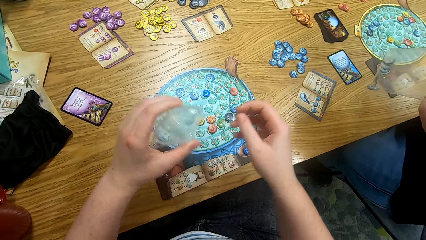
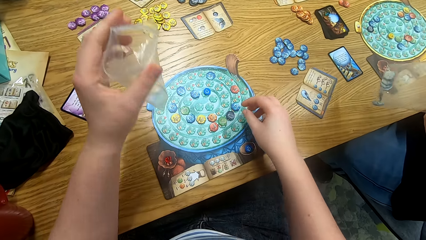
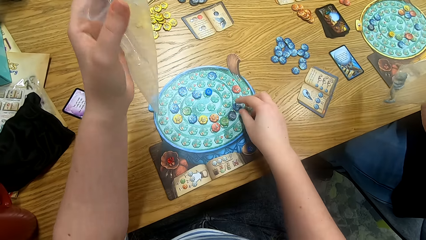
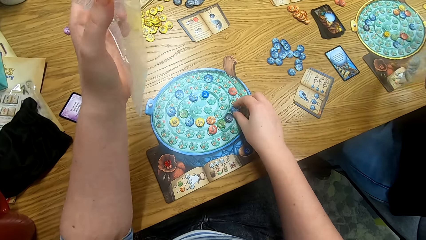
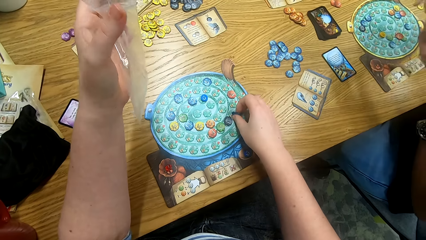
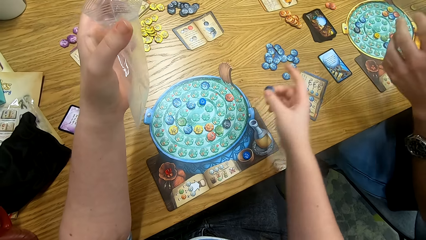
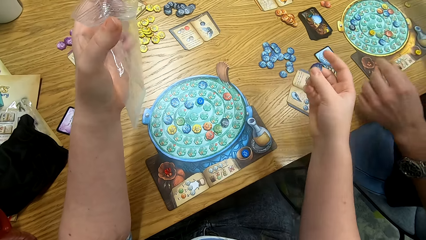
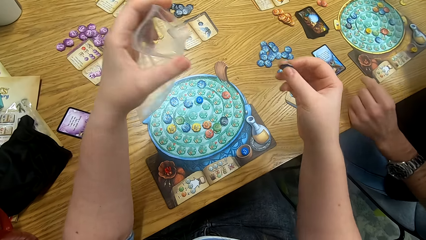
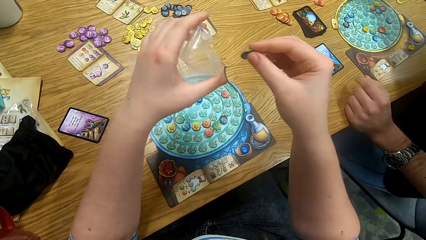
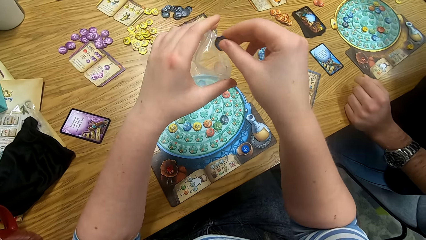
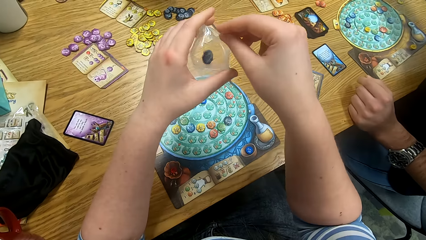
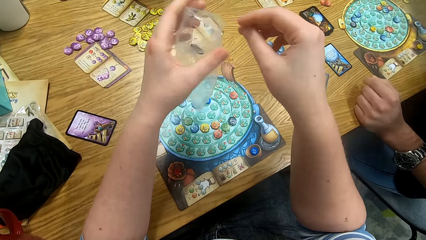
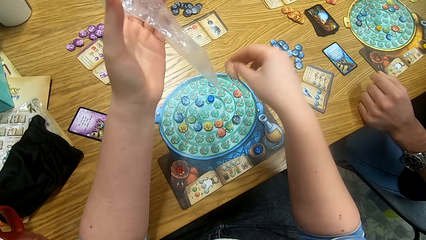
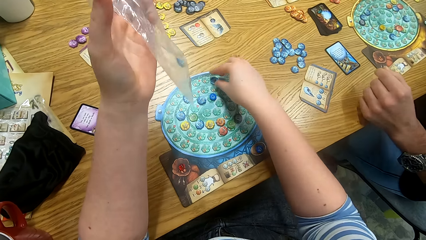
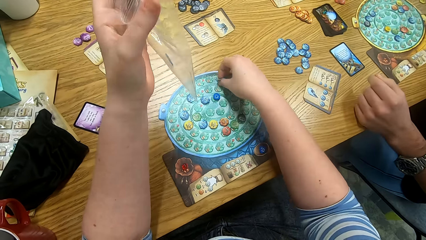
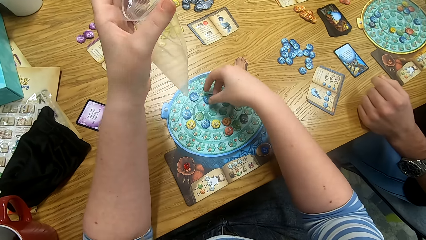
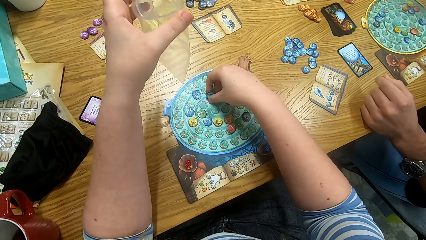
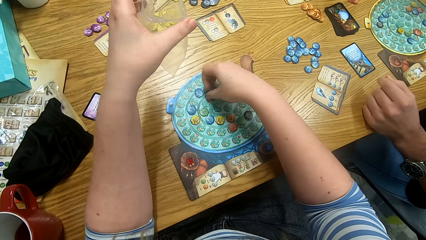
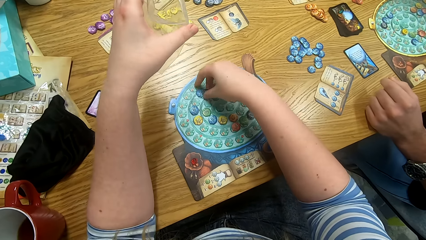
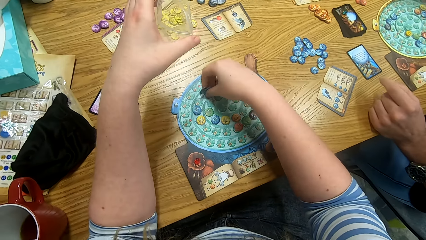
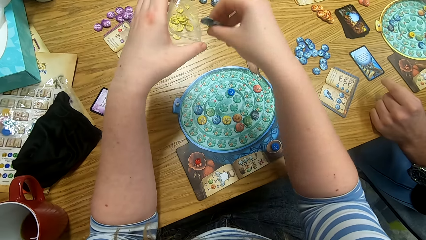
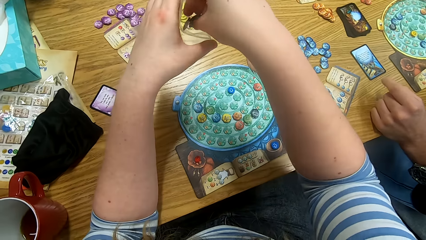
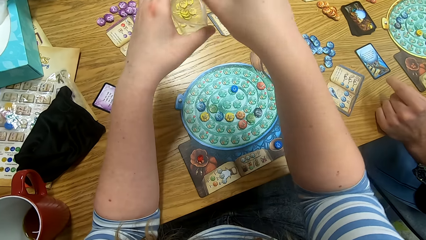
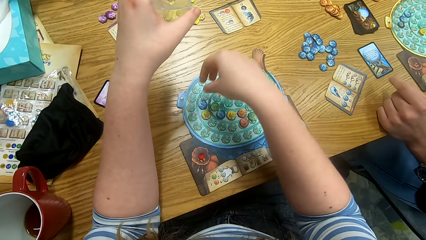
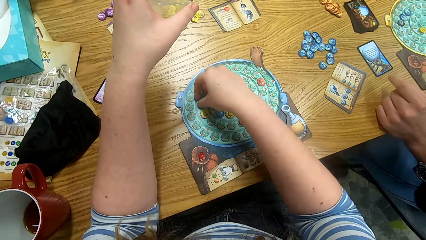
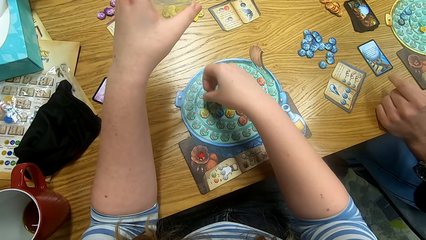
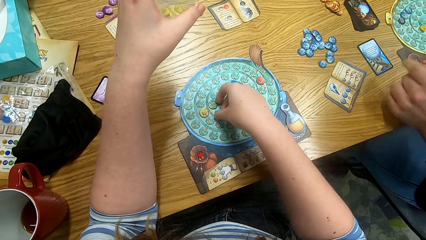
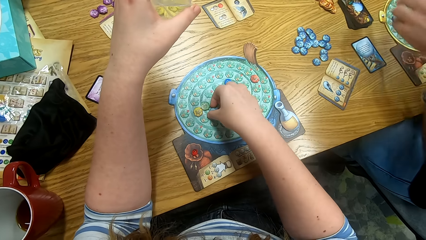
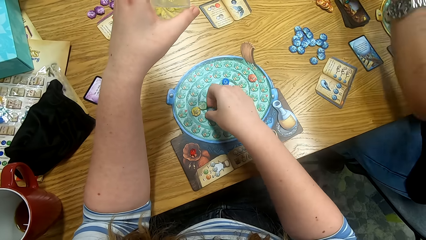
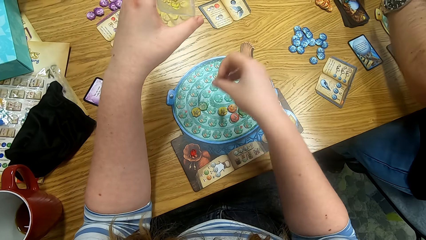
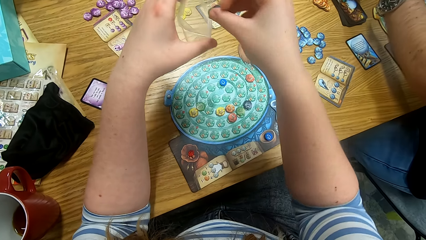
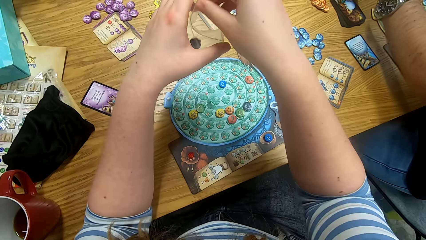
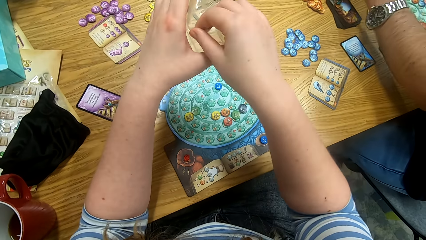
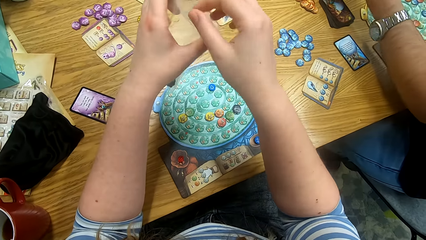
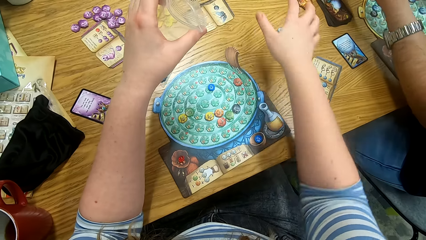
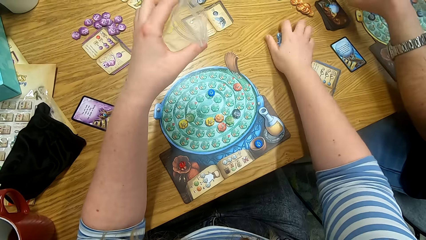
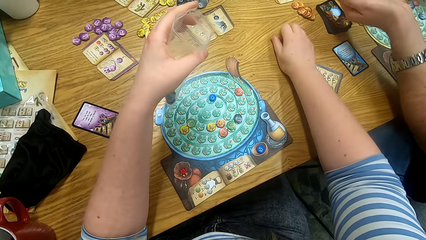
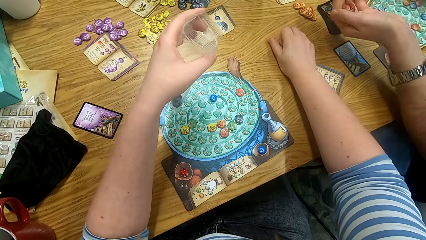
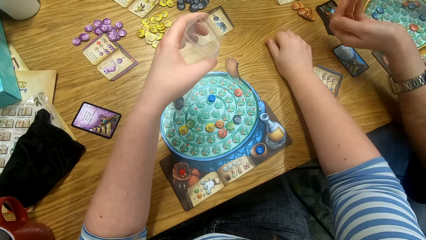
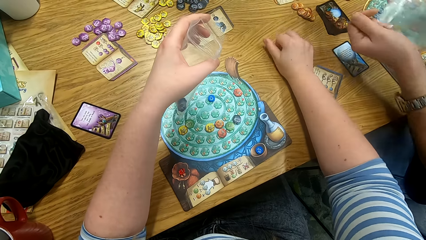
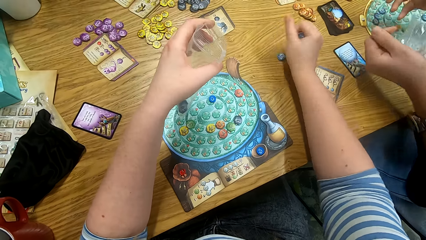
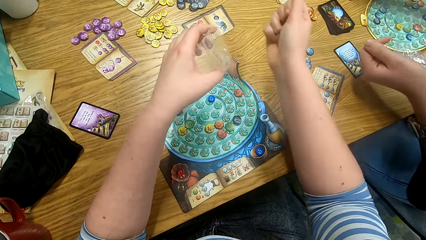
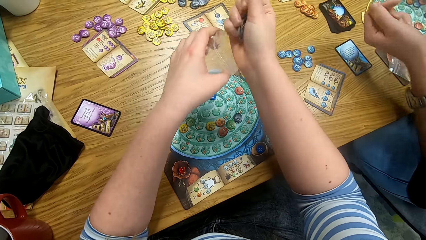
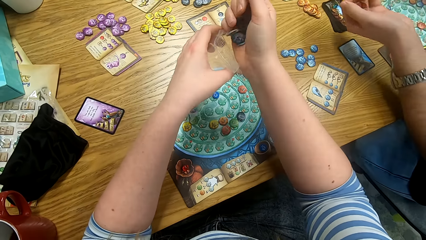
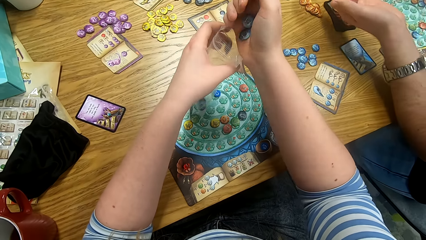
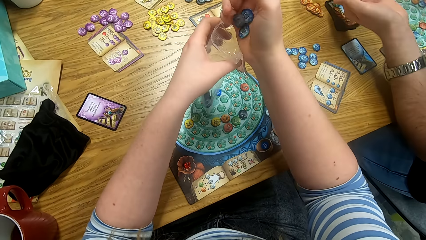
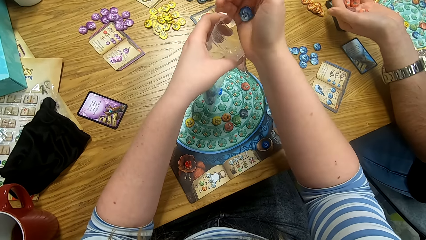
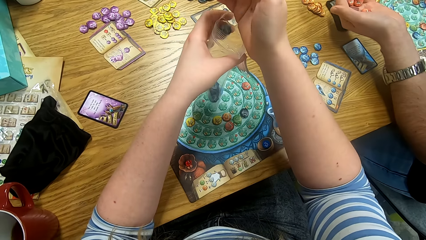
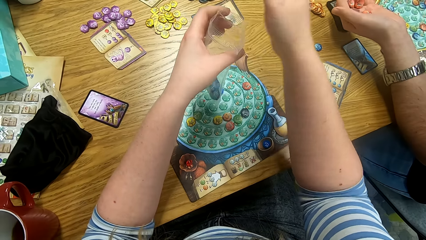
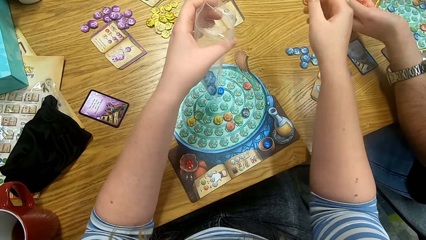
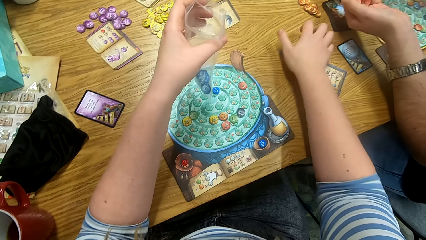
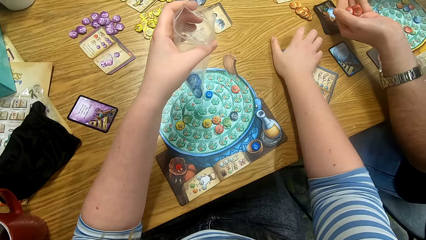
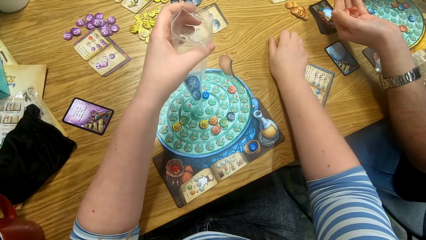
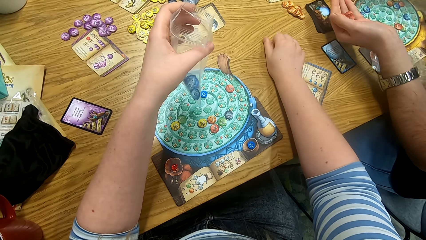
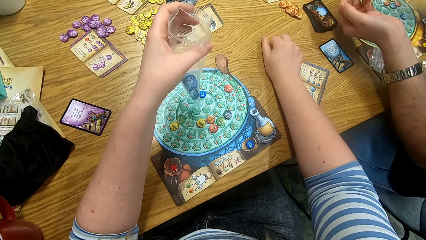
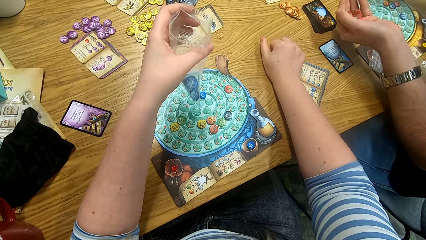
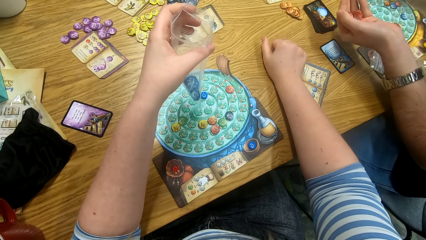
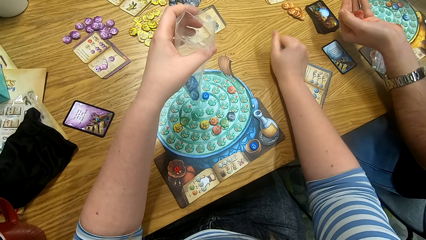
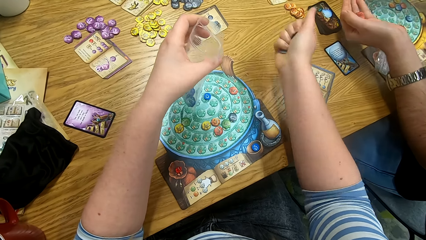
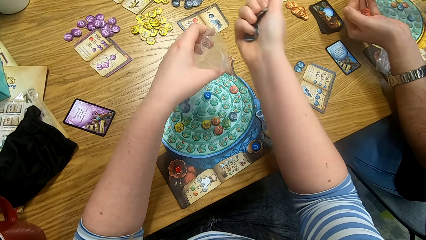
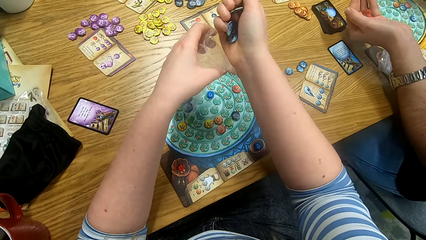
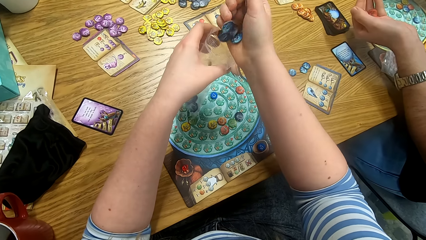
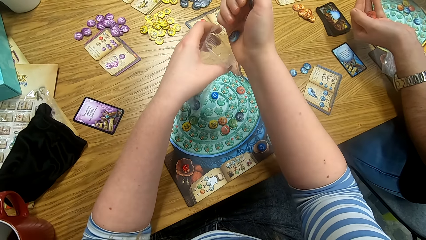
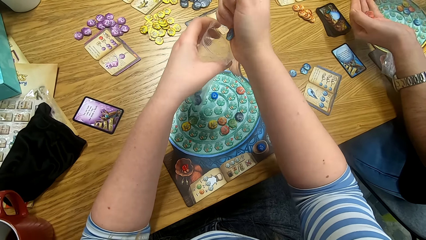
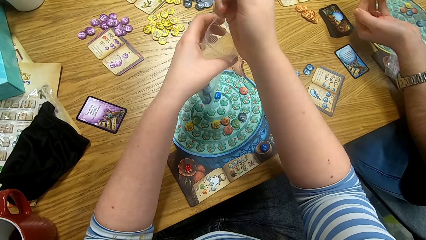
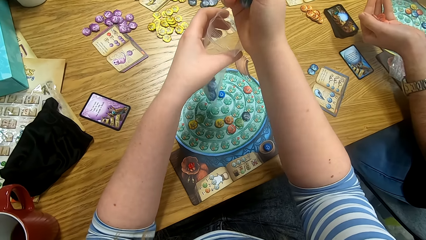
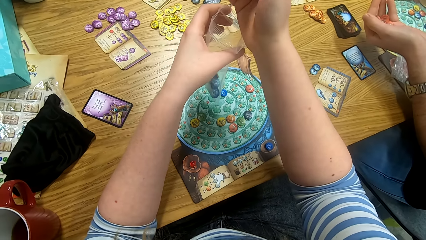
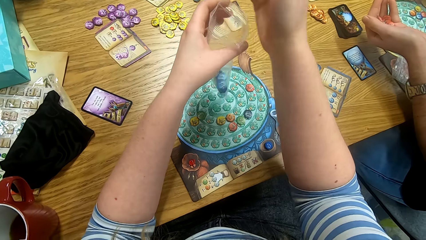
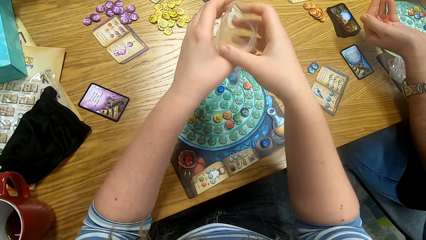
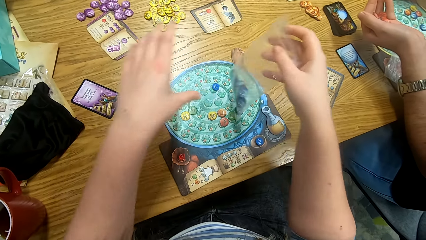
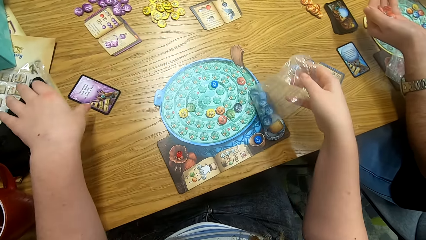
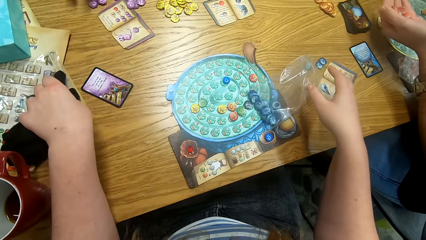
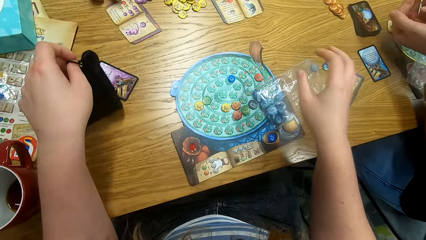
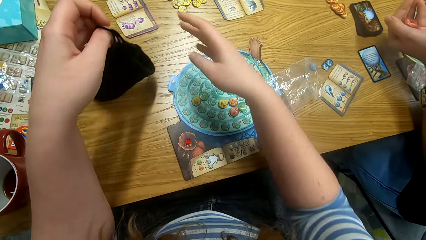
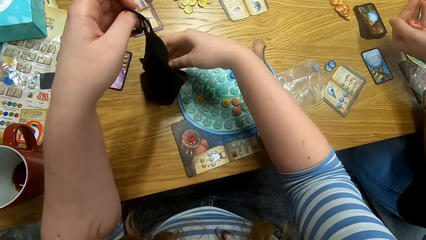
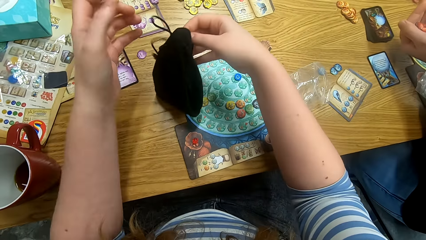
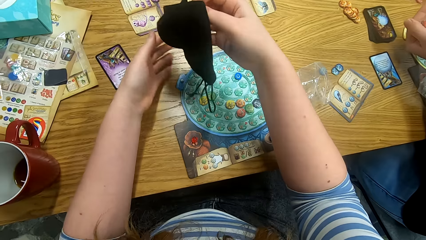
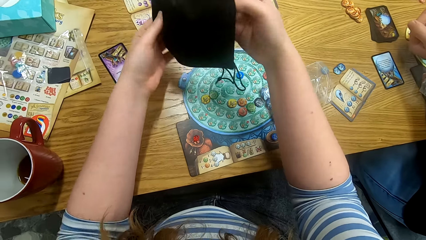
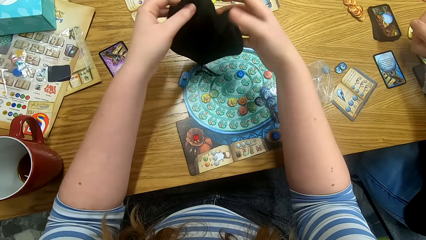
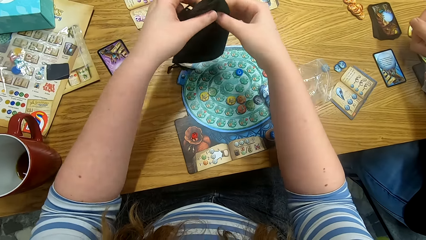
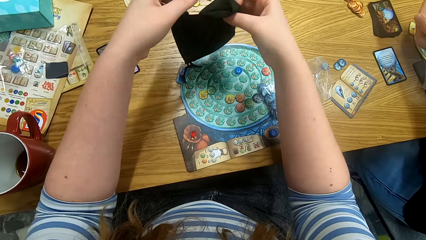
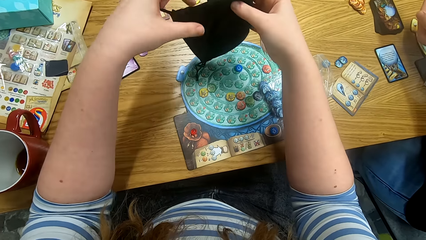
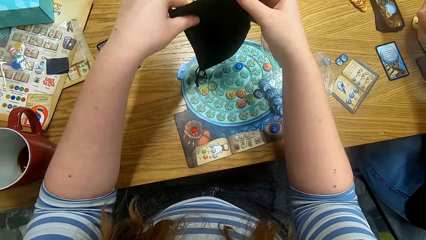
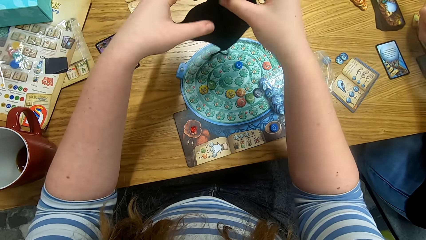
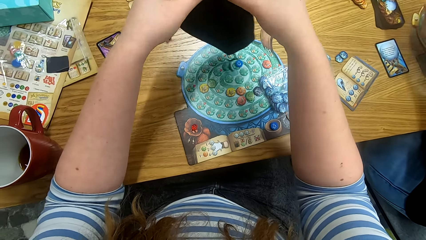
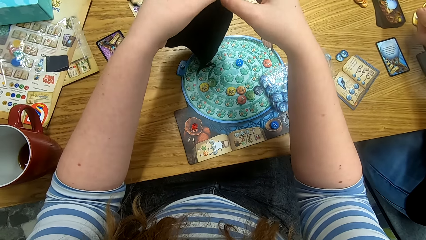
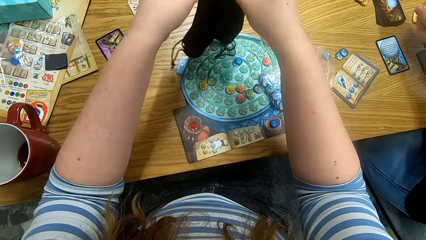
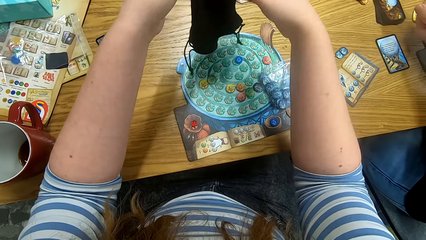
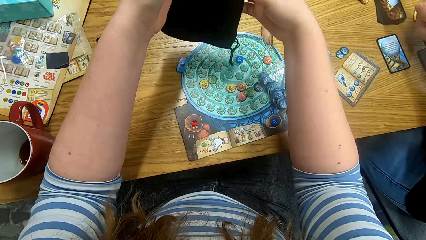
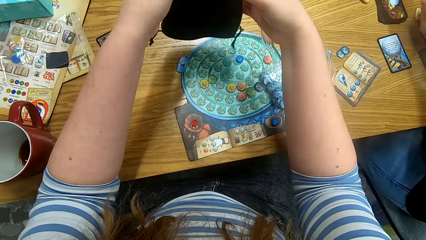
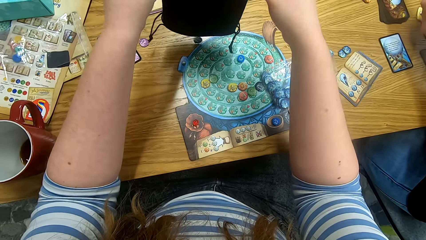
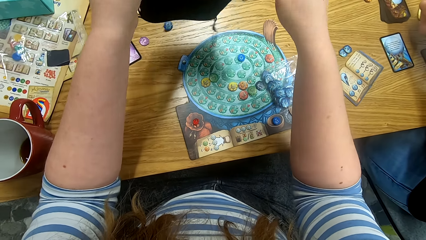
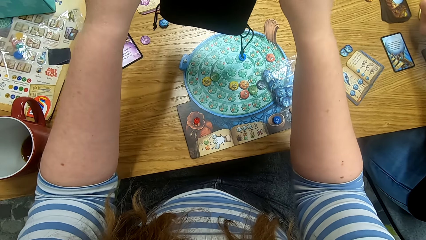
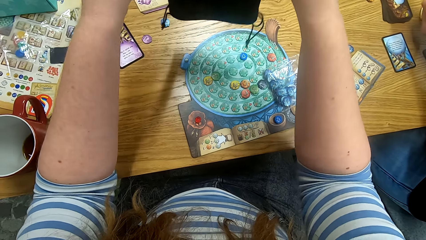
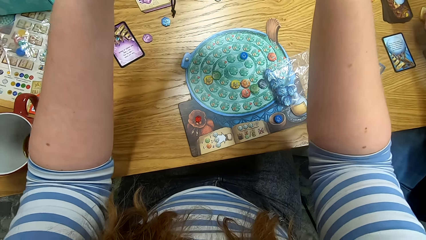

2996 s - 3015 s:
The camera wearer picks Quacks of Quedlinburg tokens from the board and puts the Quacks of Quedlinburg tokens in the paper. They pick the Quacks of Quedlinburg tokens from the board and put the Quacks of Quedlinburg tokens in the paper. They pick the Quacks of Quedlinburg tokens from the board and put the Quacks of Quedlinburg tokens in the paper. They pick the Quacks of Quedlinburg tokens from the table and put the Quacks of Quedlinburg tokens in the paper. A person puts something on the palm. The camera wearer picks the Quacks of Quedlinburg tokens from the table and puts the Quacks of Quedlinburg tokens in the paper. They pick a bag from the table. They place the paper of Quacks of Quedlinburg tokens on the table. They pour the Quacks of Quedlinburg tokens on the table. They empty the bag.
